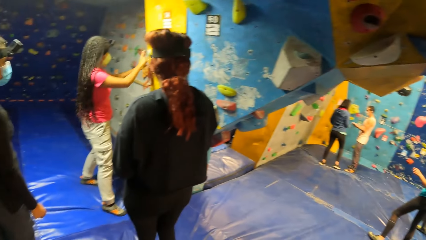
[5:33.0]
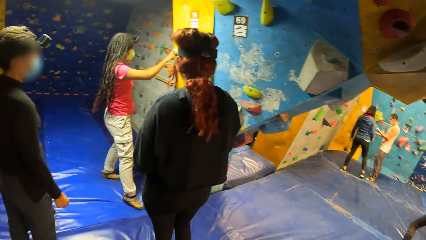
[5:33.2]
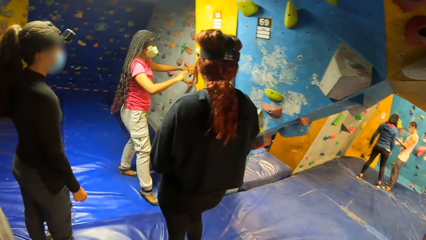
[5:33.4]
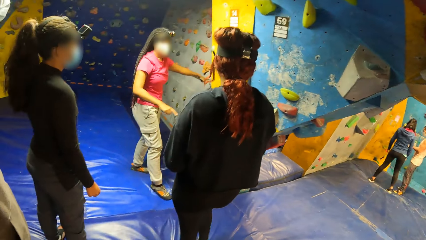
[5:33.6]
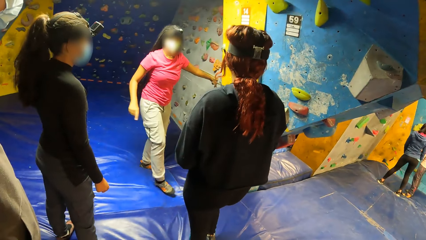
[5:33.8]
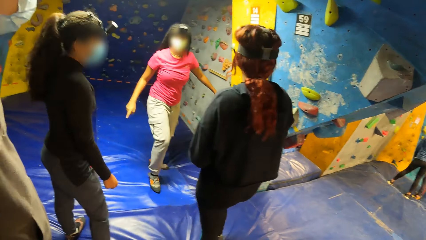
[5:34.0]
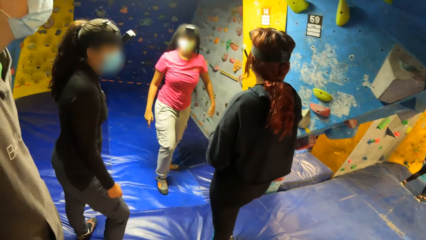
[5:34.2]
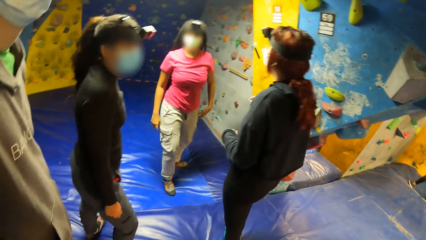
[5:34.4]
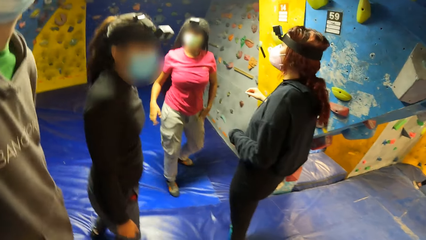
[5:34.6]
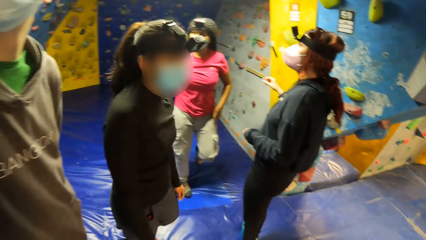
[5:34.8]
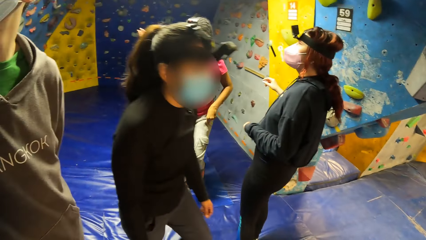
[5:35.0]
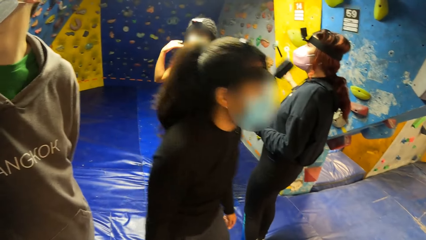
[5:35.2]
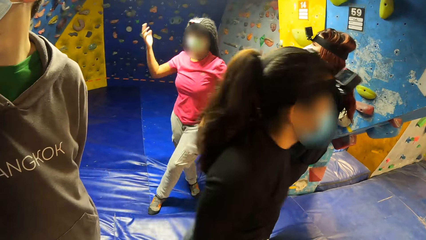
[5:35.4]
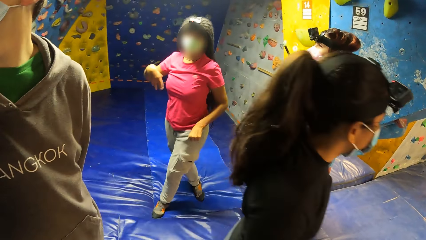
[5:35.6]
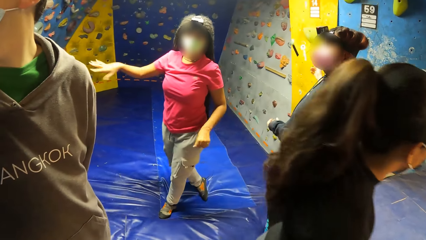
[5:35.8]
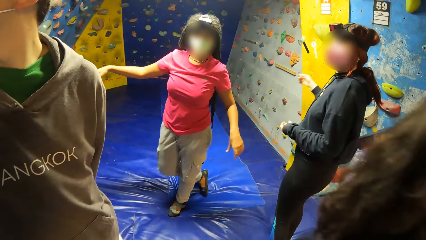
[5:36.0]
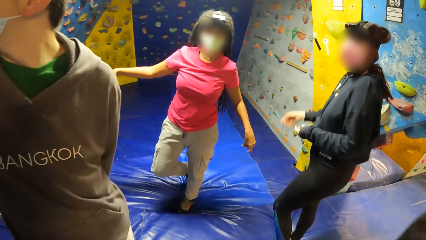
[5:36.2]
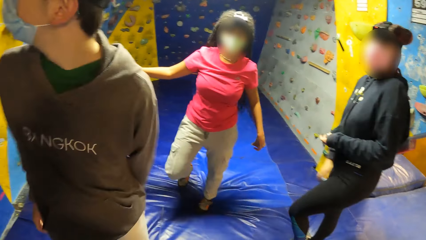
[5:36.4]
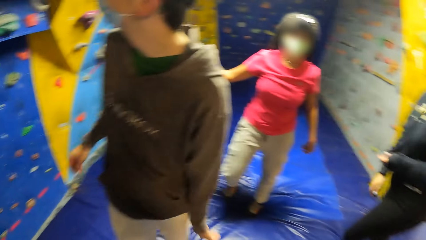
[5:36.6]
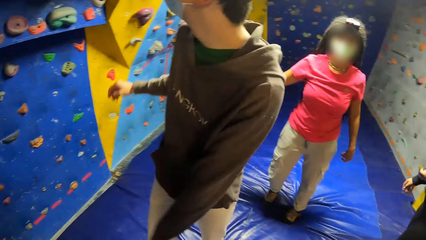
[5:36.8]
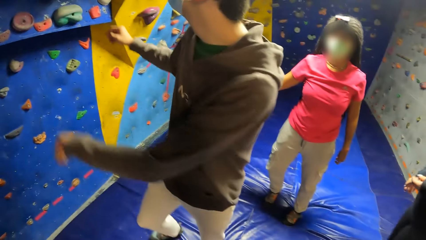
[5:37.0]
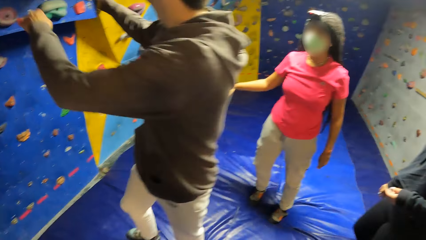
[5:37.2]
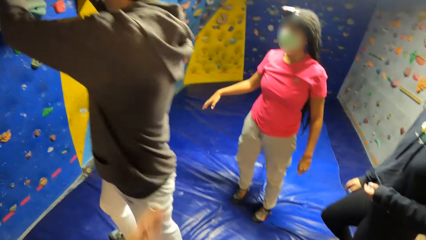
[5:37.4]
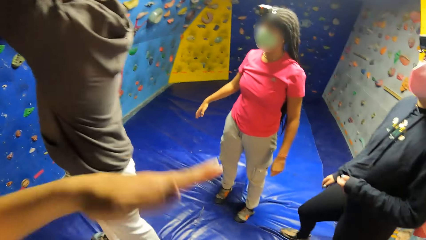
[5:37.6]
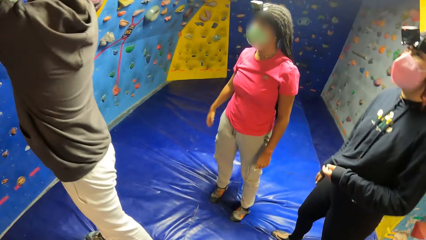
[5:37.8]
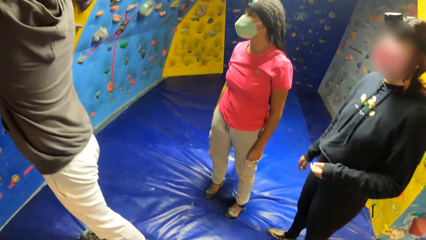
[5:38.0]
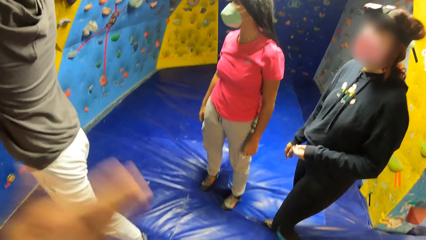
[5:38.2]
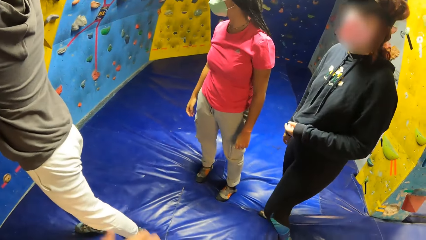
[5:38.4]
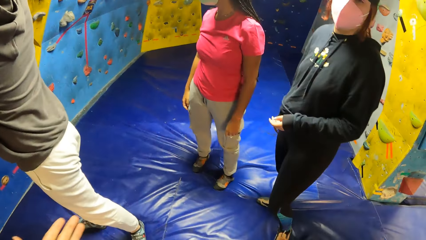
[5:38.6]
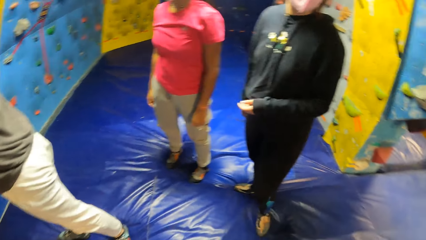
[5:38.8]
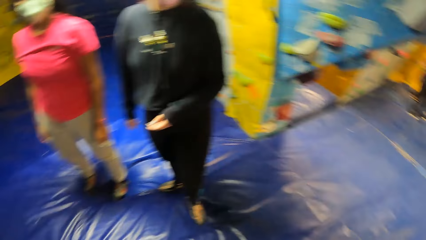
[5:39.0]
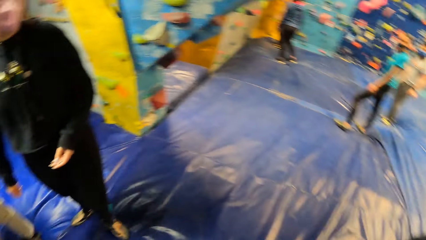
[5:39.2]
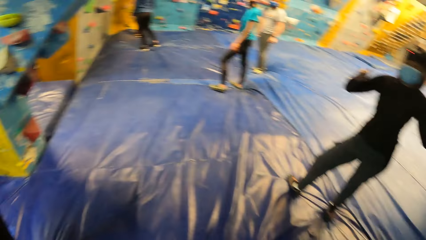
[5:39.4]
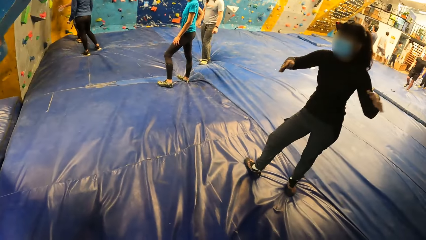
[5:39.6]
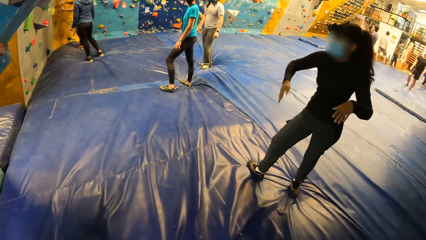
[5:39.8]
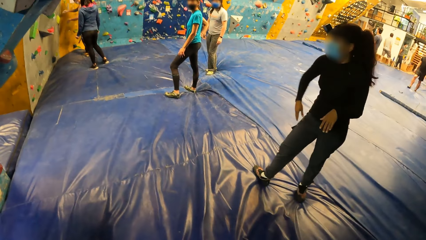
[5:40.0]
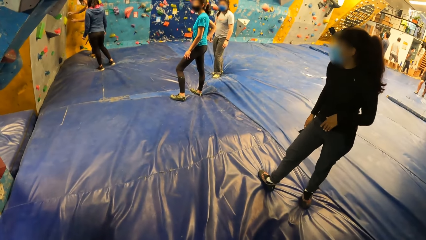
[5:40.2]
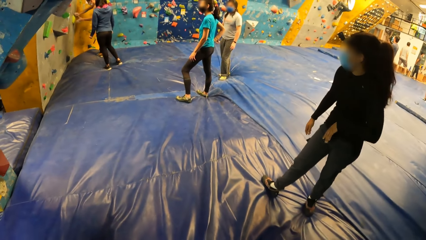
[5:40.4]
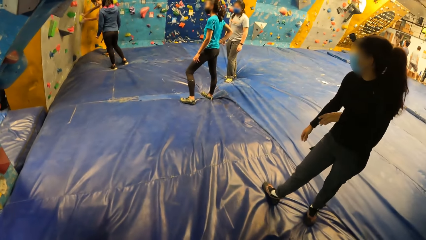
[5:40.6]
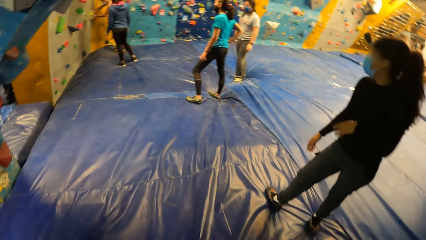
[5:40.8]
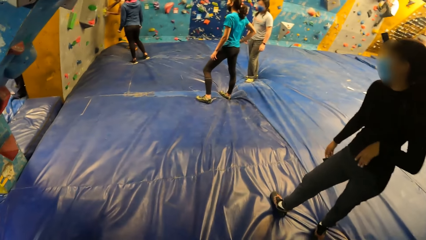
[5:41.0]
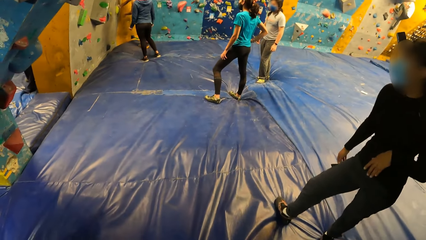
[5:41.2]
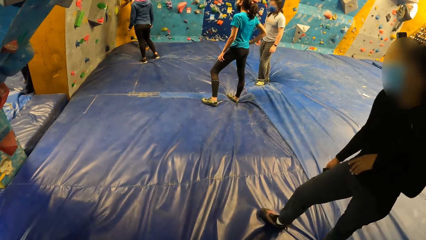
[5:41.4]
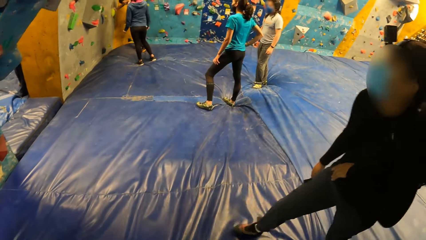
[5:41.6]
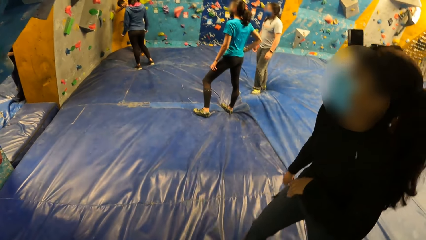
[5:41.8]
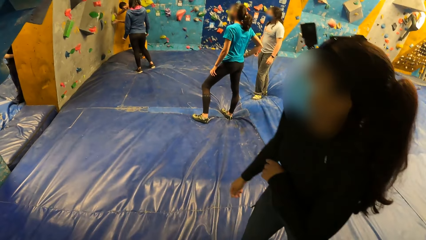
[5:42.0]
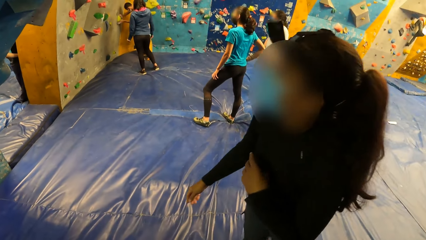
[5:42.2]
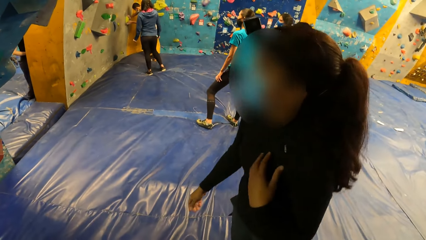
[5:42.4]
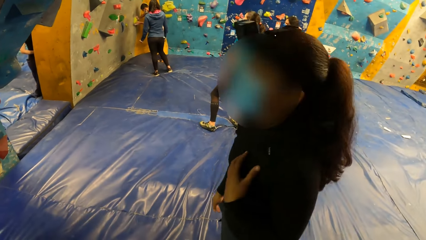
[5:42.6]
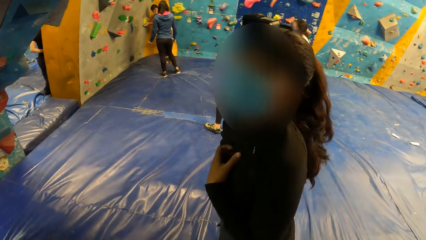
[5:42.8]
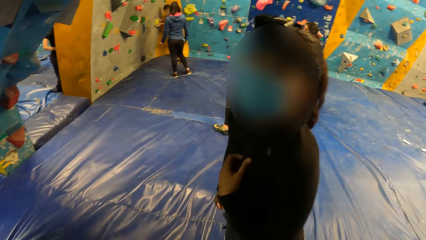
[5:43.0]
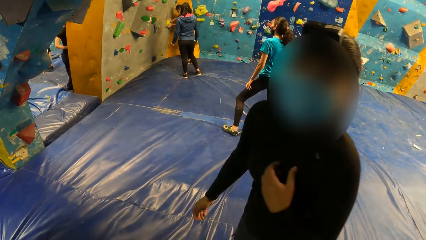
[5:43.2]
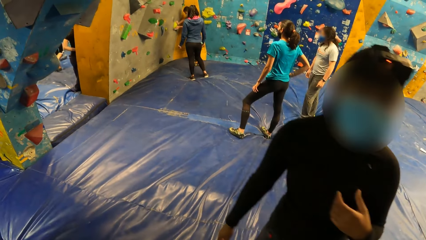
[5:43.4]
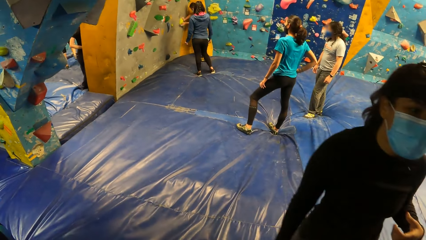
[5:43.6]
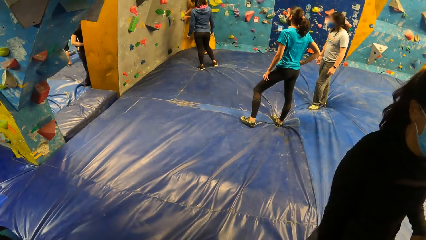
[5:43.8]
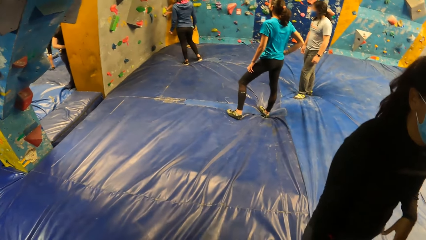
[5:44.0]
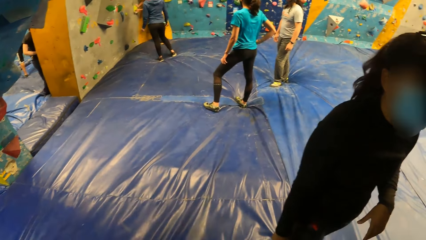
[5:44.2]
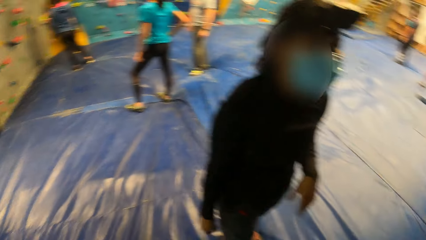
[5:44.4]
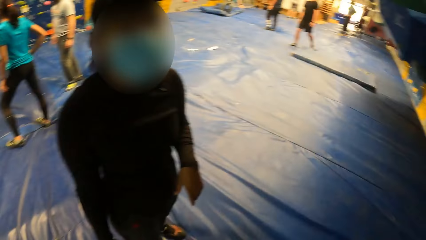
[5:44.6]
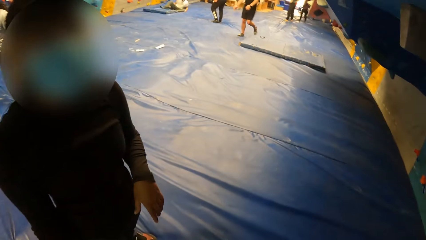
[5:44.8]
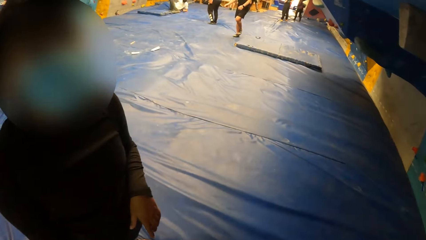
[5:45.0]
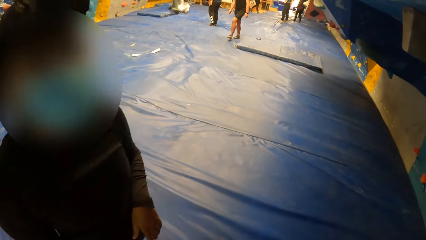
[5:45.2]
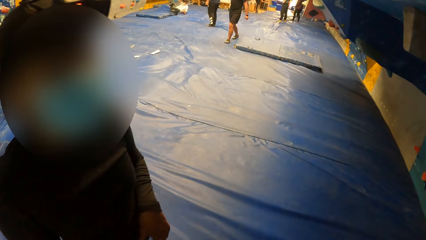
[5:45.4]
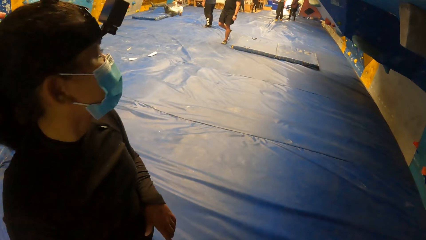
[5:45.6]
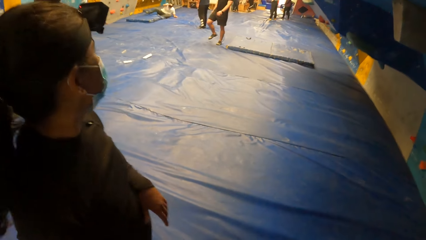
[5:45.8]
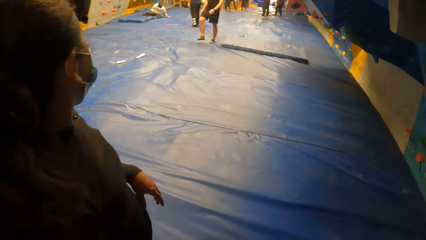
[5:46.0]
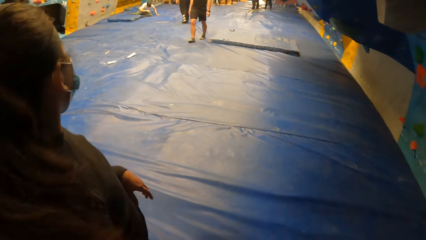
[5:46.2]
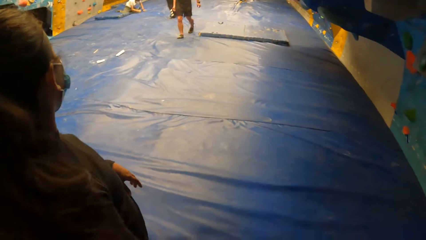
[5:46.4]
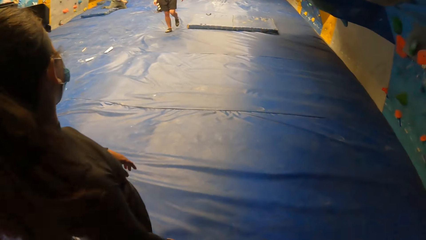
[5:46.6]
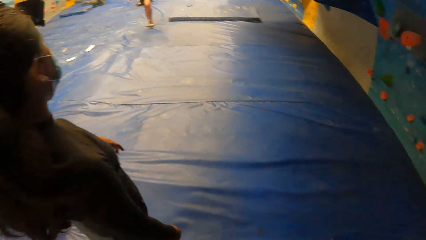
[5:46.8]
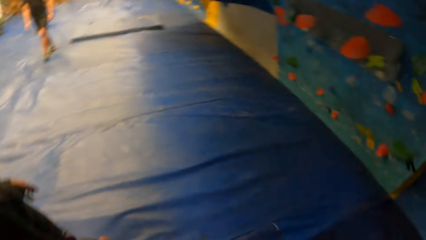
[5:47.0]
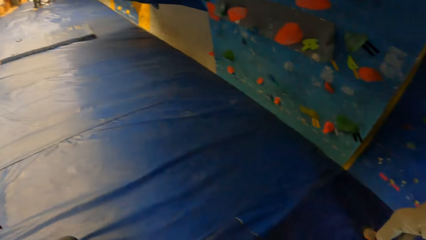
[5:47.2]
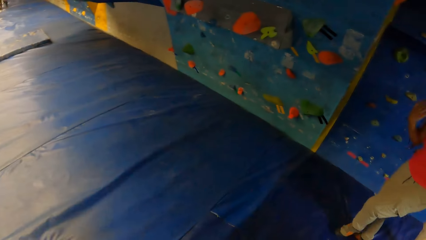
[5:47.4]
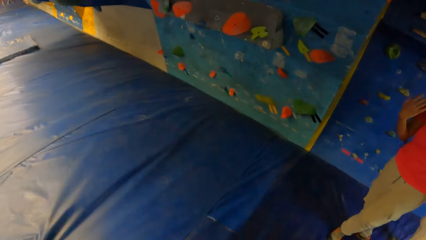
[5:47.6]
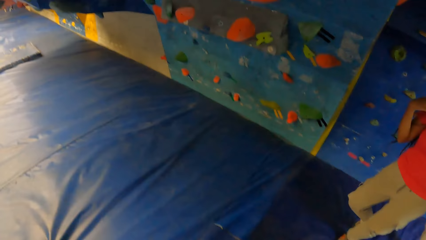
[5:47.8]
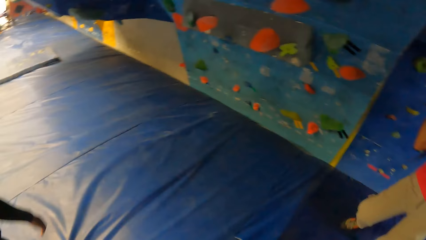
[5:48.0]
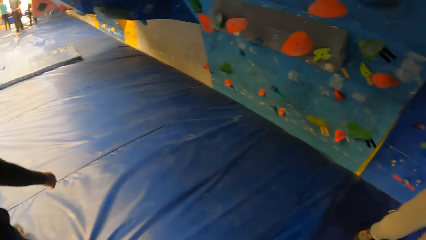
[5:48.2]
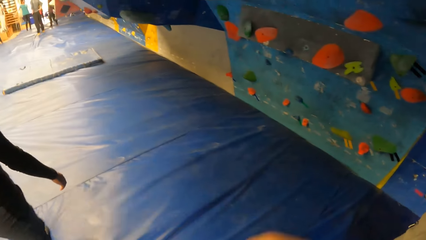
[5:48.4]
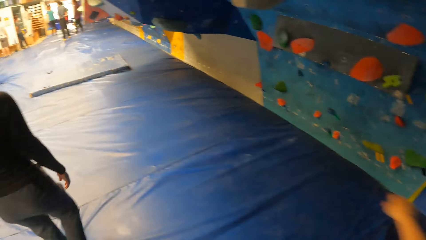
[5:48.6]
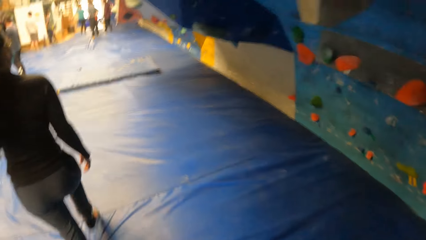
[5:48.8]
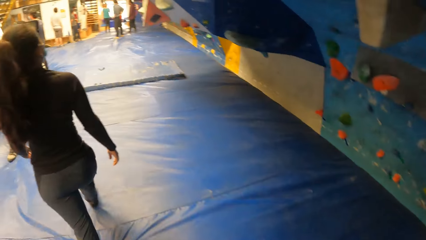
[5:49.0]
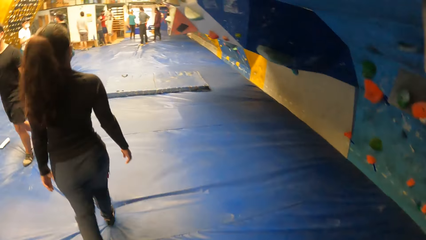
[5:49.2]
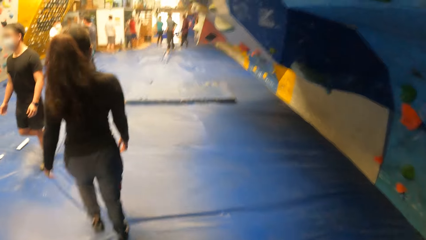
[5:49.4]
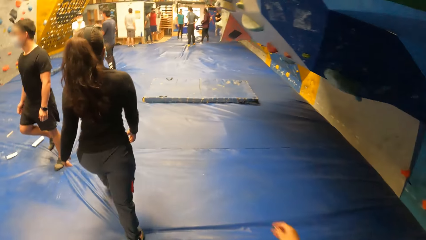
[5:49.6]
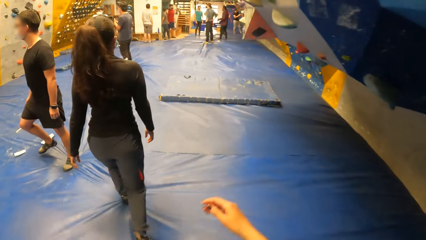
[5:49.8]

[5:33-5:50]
The camera wearer turns around. A man touches the wall. The camera wearer turns around. A woman looks at the camera. The woman looks behind.
